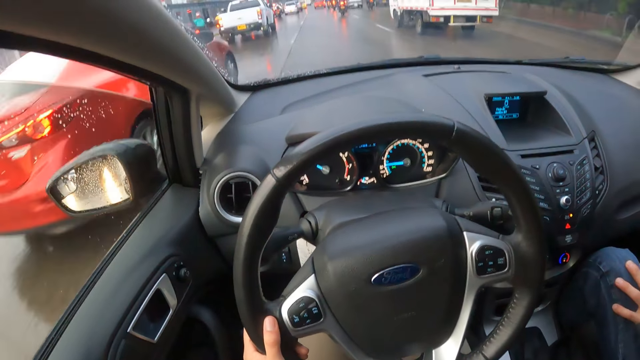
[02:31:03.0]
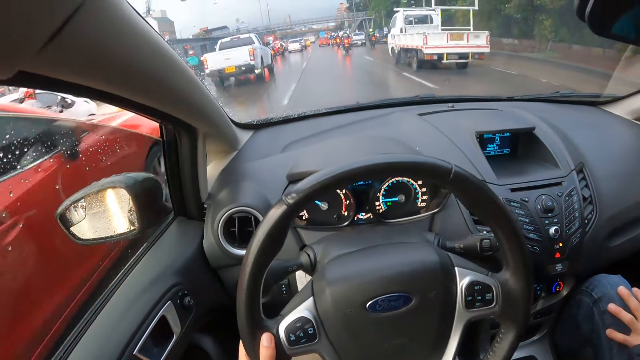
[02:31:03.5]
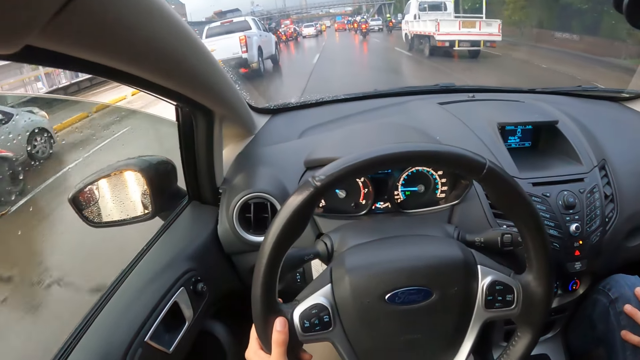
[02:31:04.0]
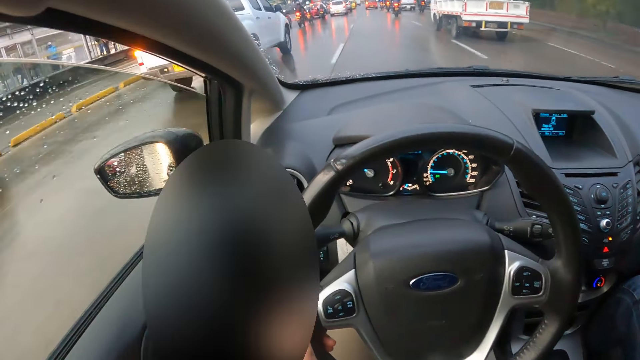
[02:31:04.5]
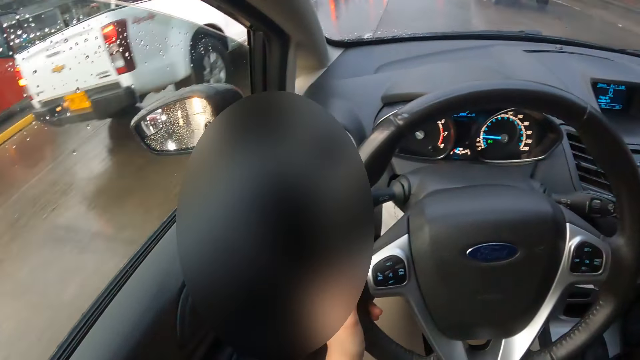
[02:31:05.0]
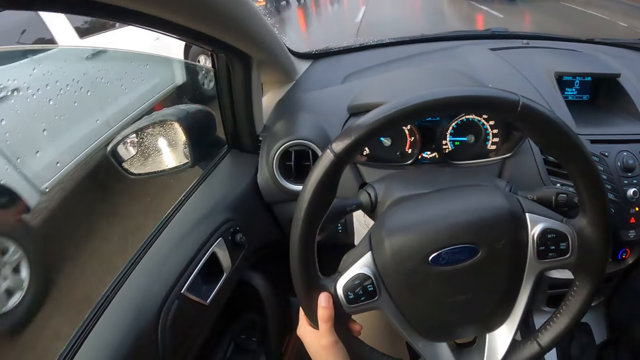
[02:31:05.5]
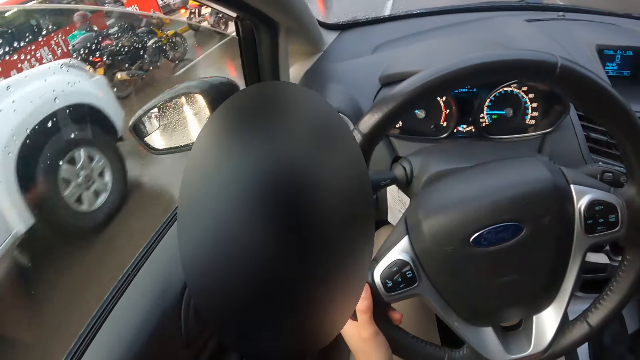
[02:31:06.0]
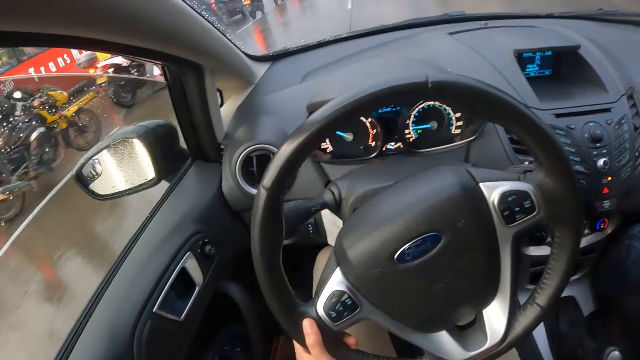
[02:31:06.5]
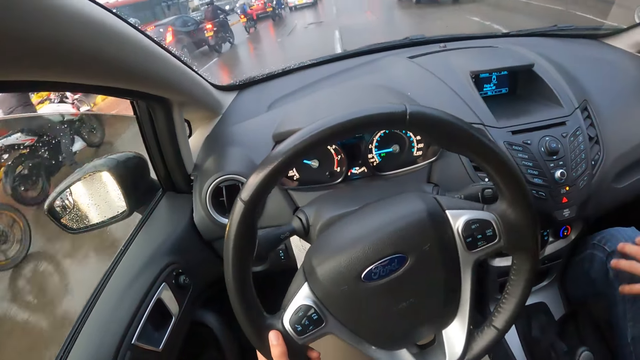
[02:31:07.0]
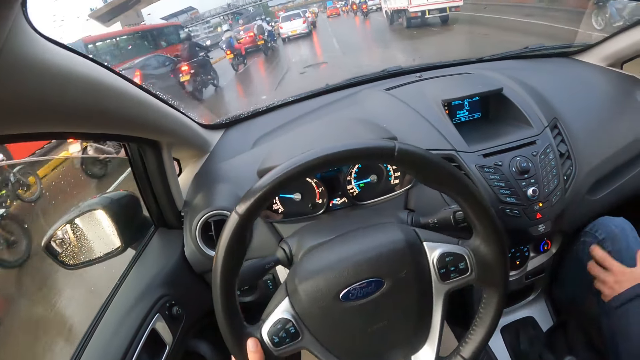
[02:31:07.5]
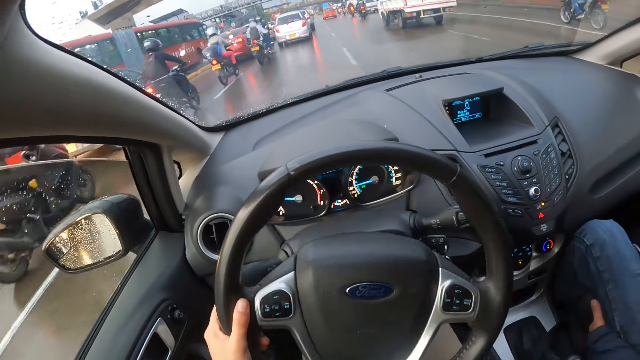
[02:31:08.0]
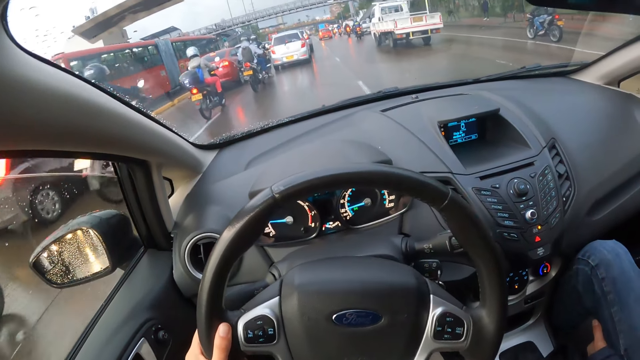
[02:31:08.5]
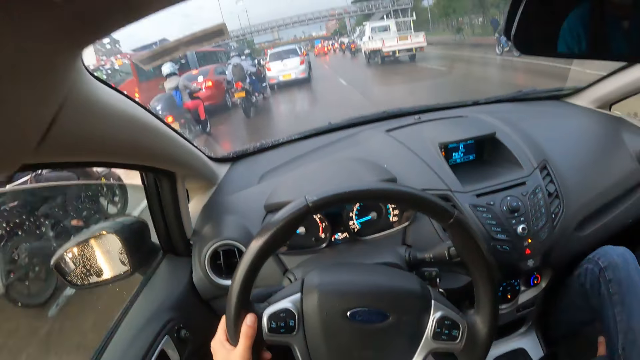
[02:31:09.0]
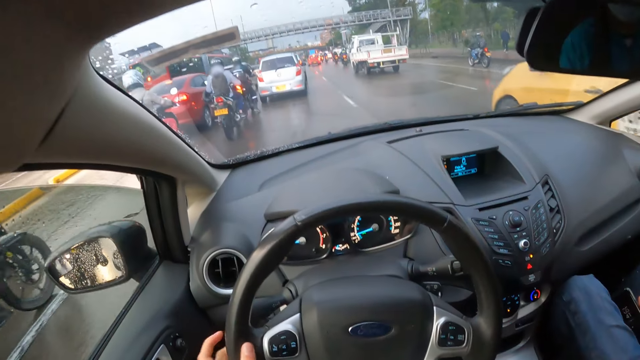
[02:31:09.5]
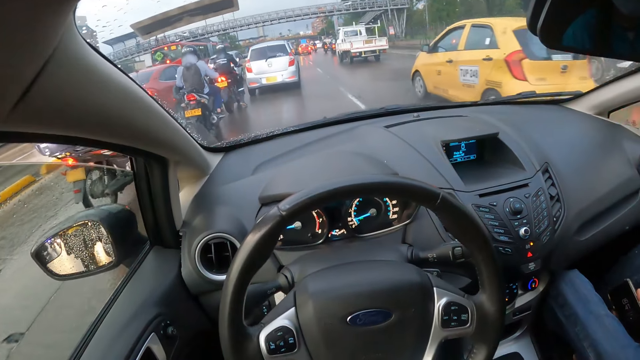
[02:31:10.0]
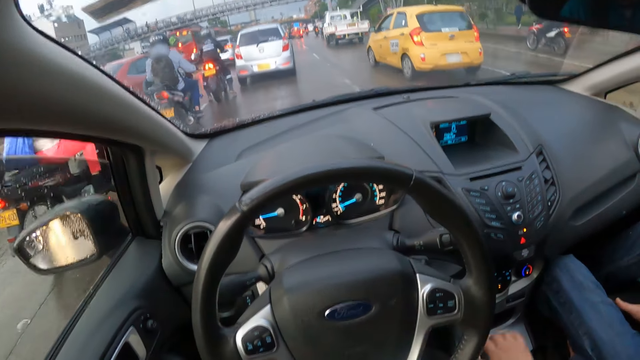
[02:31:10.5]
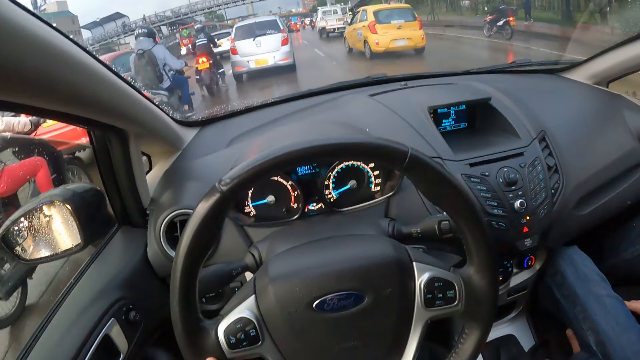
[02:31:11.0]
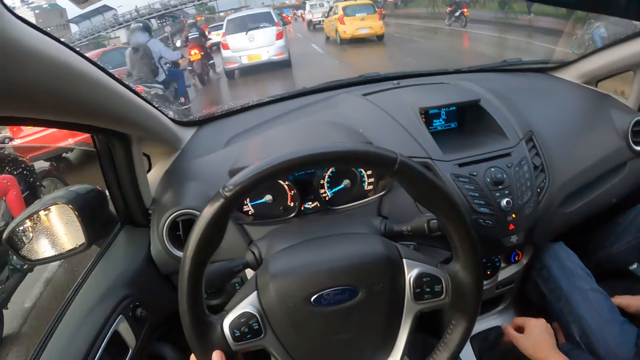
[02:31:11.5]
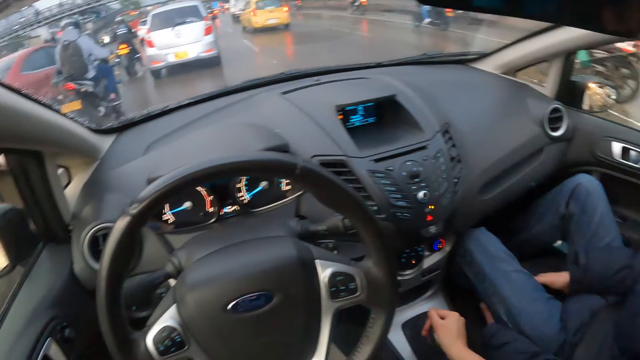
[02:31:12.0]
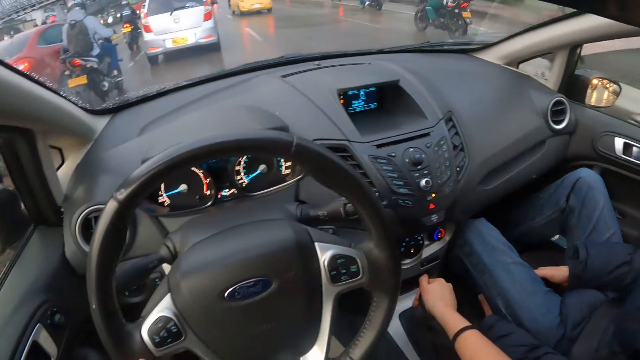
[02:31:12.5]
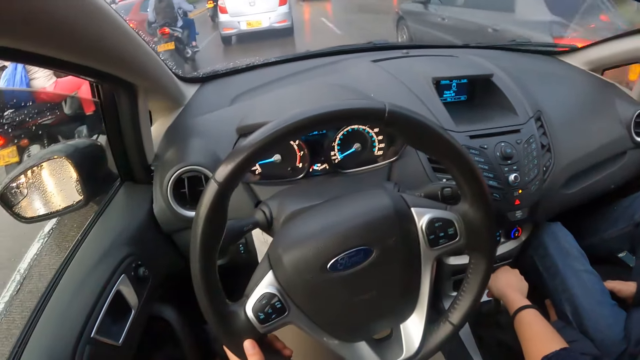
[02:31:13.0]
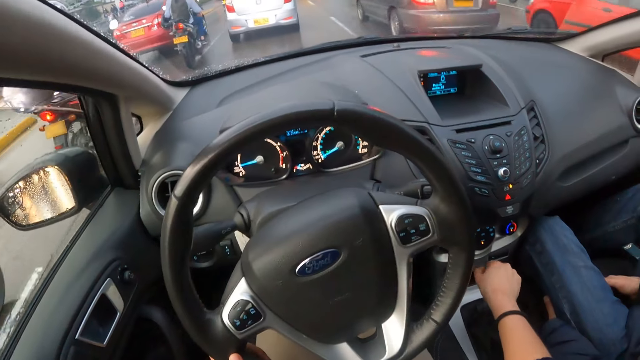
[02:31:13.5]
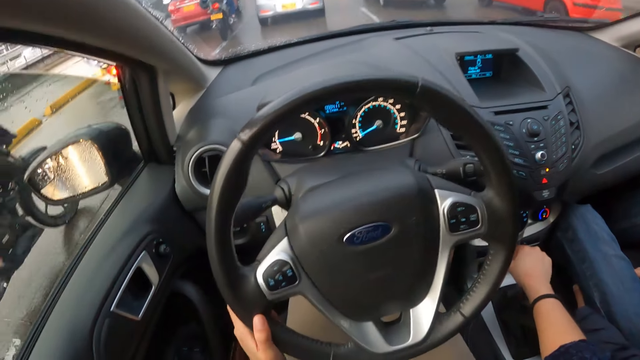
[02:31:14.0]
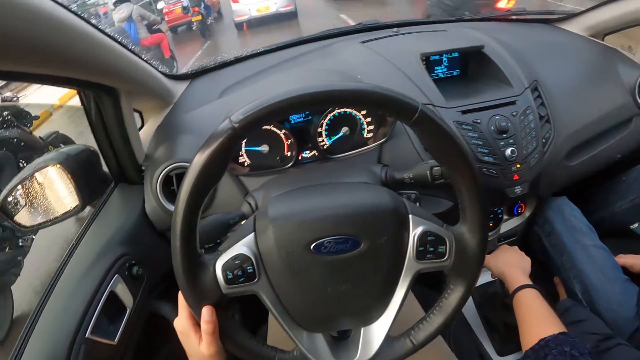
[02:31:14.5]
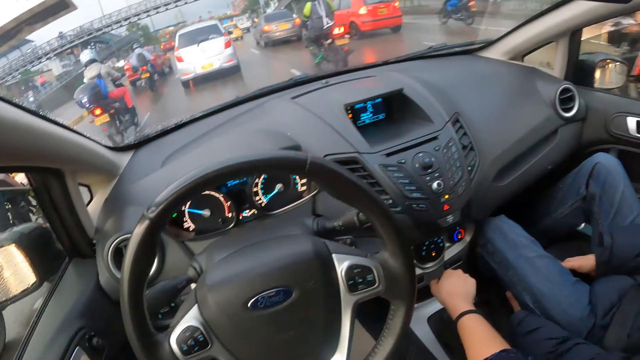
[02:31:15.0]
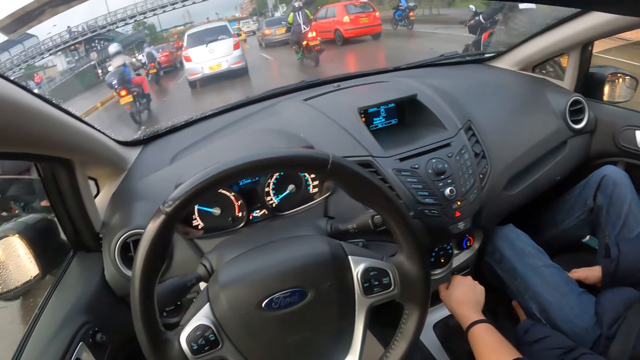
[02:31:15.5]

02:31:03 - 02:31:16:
The camera wearer drives past a red car. They drive past a white pickup. They drive past some motorcycles. The yellow car drives past the camera wearer. A gray car drives past the camera wearer.

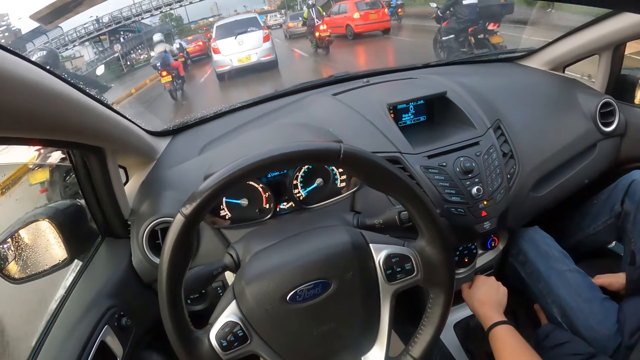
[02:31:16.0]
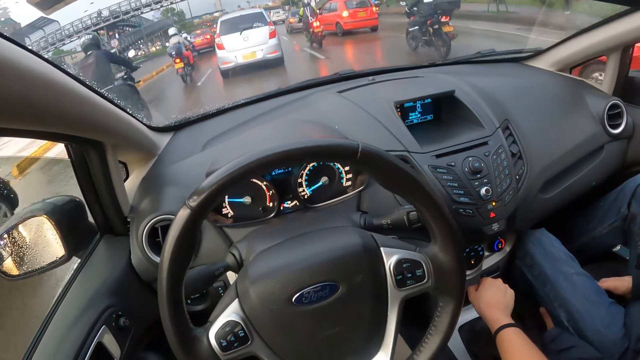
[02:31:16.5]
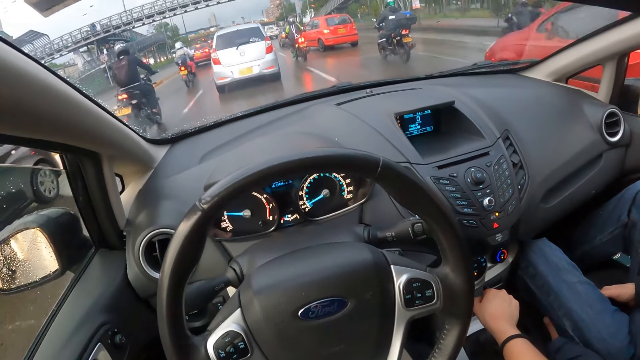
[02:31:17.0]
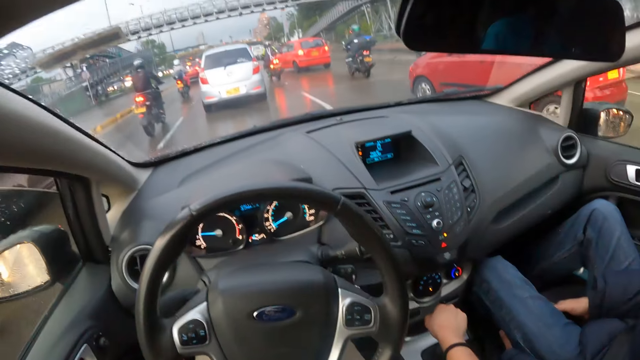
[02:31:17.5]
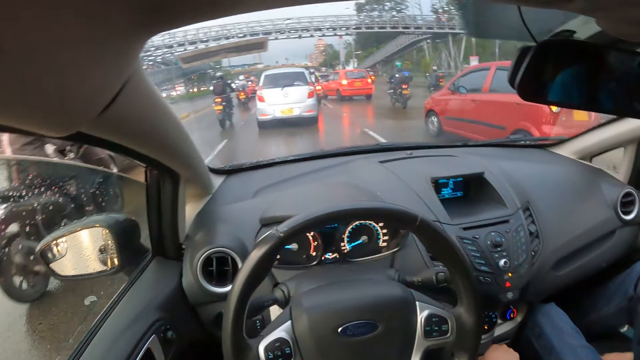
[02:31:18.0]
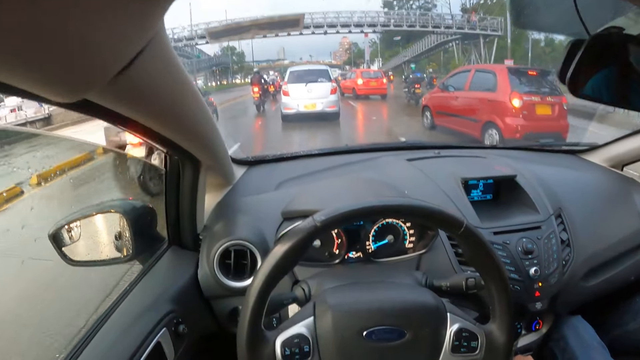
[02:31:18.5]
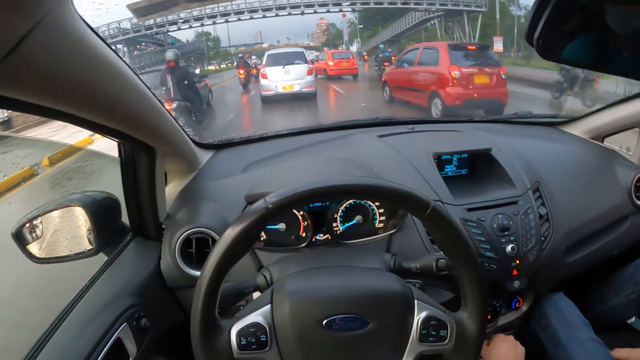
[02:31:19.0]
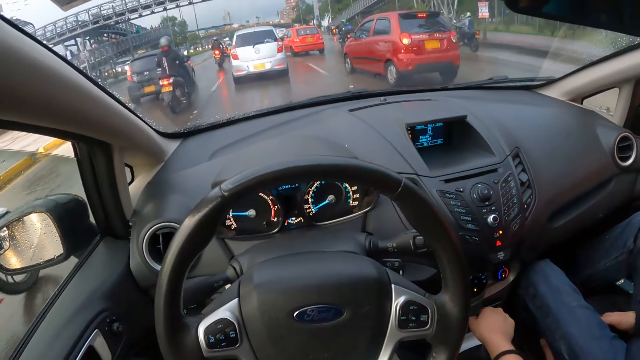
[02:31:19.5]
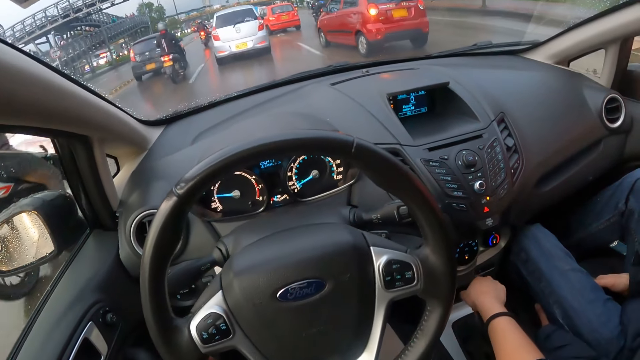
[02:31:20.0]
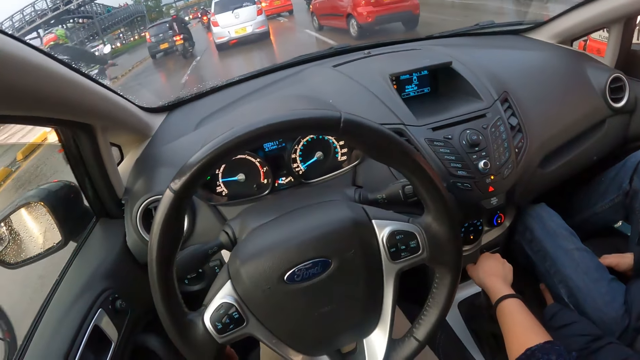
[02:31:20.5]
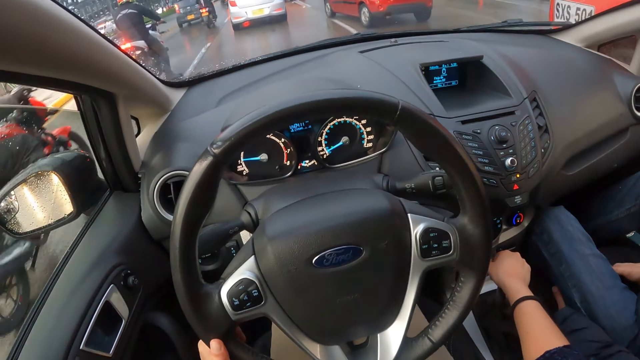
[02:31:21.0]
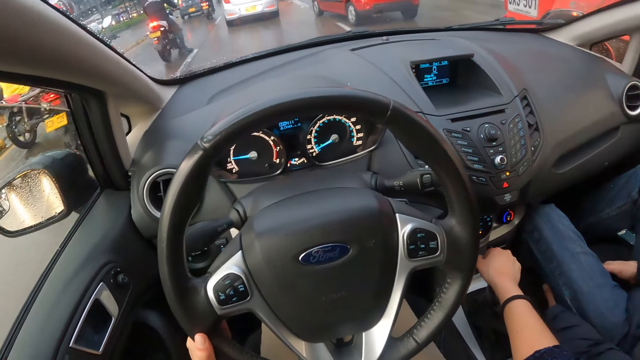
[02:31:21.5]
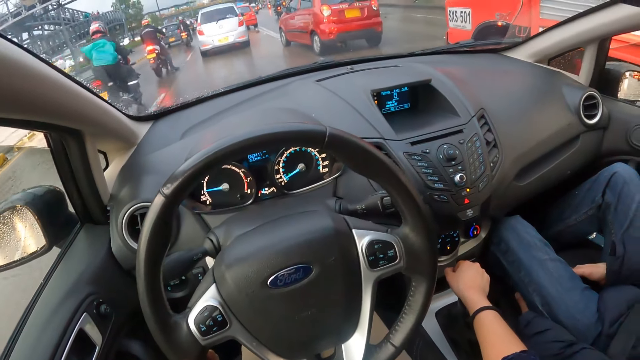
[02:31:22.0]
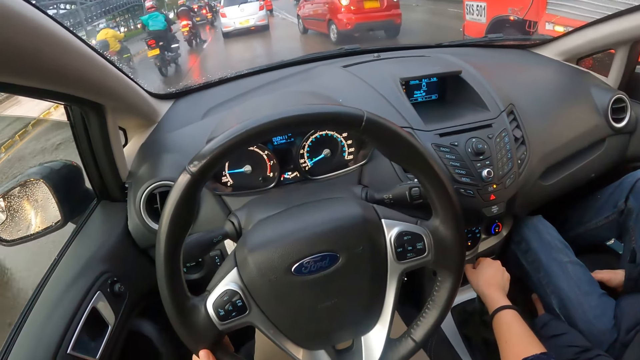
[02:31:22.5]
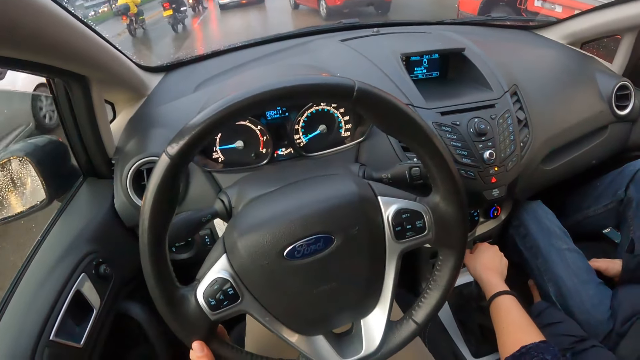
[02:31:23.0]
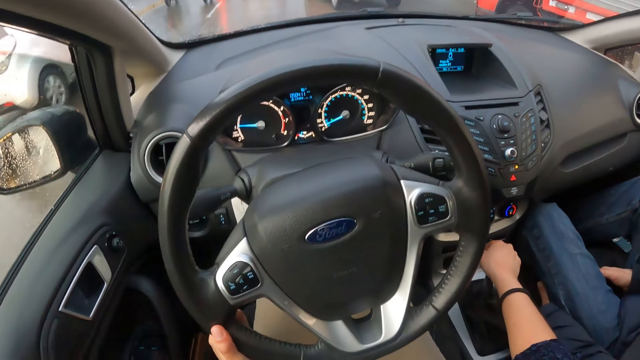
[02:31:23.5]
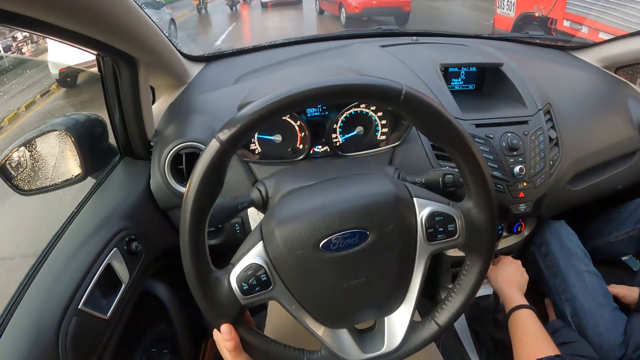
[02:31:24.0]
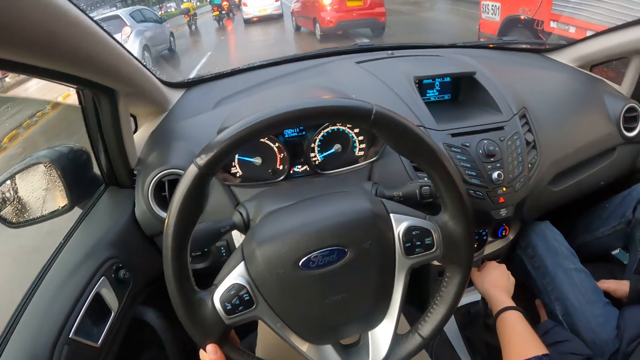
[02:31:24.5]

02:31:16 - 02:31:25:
A red car drives past the camera wearer. A motorcycle rides past the camera wearer. This happens repeatedly. A red truck drives past the camera wearer.
